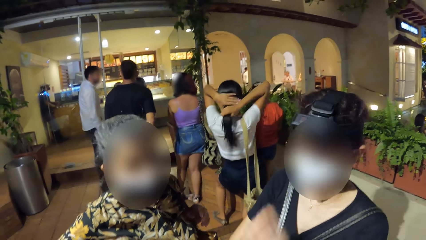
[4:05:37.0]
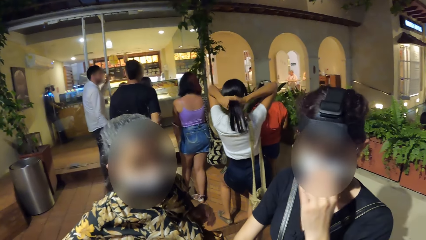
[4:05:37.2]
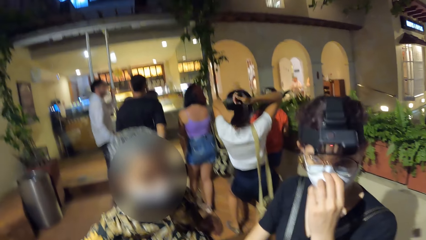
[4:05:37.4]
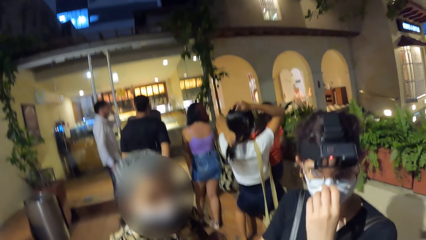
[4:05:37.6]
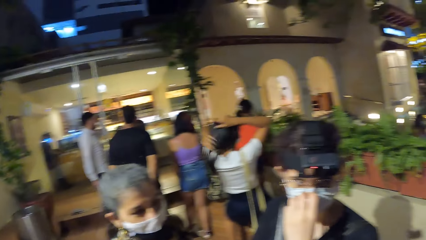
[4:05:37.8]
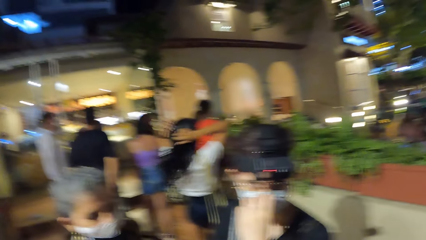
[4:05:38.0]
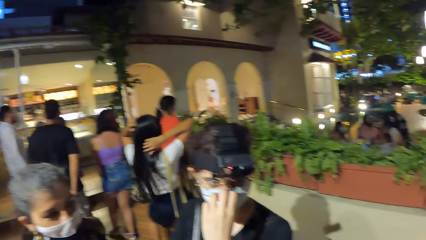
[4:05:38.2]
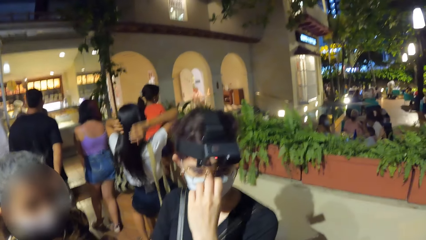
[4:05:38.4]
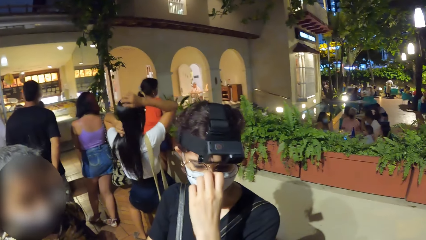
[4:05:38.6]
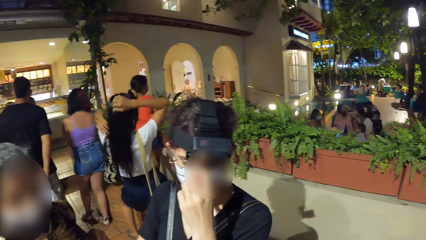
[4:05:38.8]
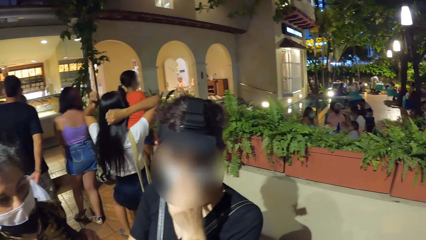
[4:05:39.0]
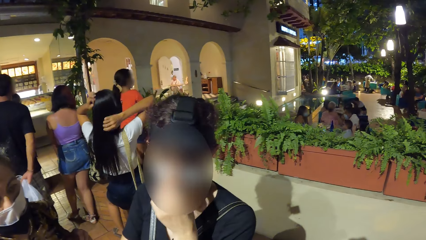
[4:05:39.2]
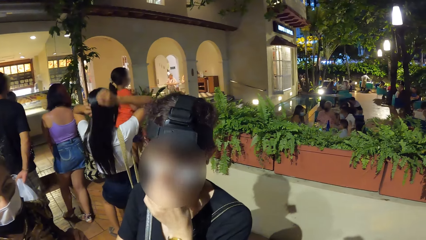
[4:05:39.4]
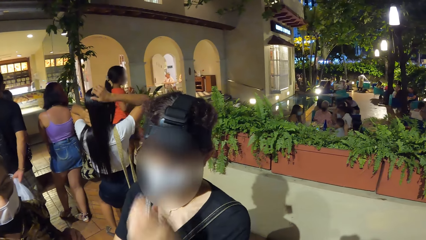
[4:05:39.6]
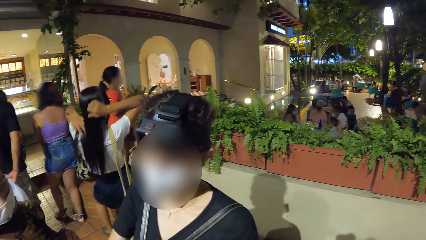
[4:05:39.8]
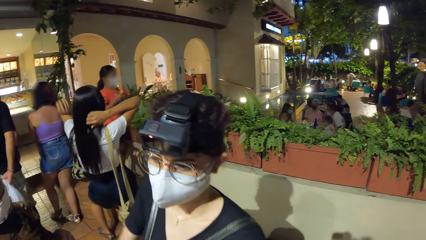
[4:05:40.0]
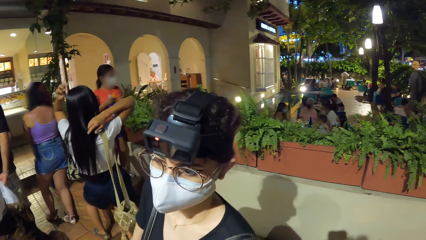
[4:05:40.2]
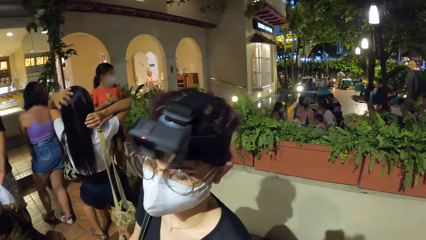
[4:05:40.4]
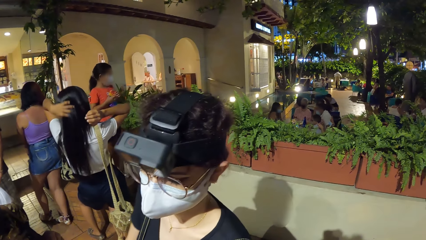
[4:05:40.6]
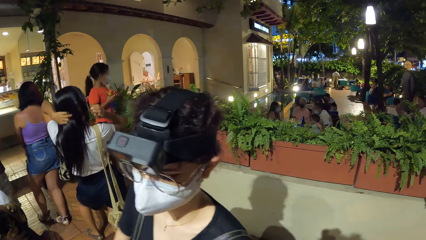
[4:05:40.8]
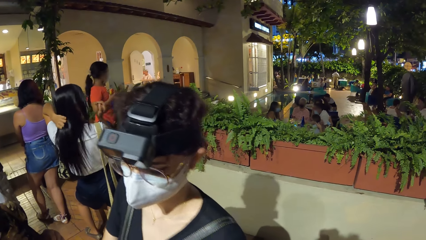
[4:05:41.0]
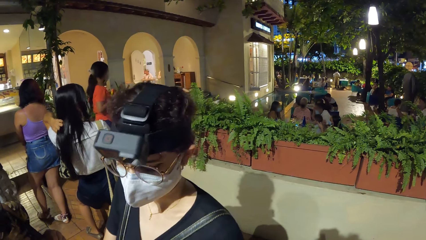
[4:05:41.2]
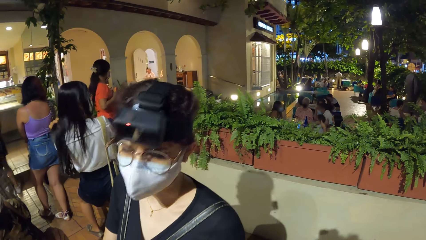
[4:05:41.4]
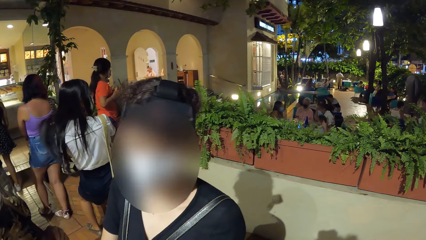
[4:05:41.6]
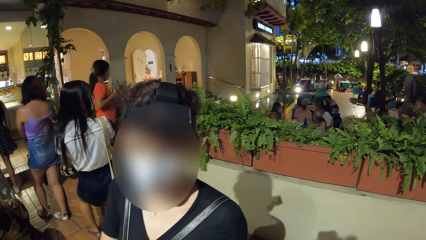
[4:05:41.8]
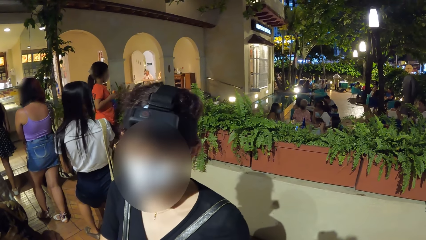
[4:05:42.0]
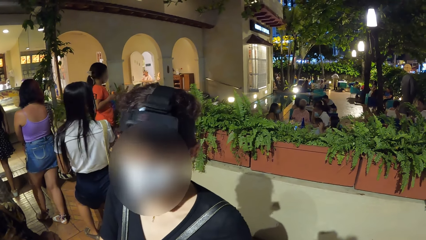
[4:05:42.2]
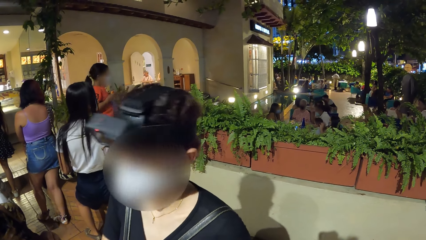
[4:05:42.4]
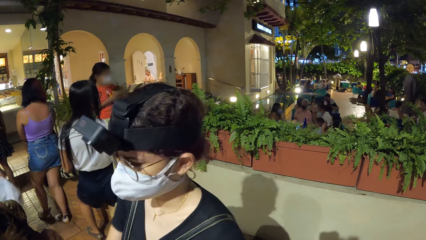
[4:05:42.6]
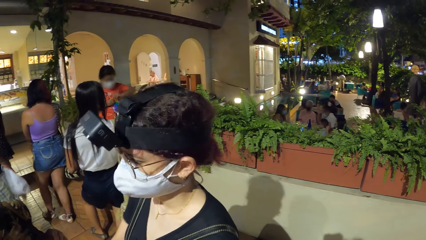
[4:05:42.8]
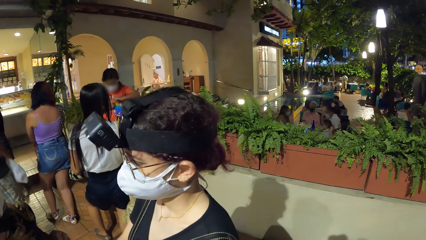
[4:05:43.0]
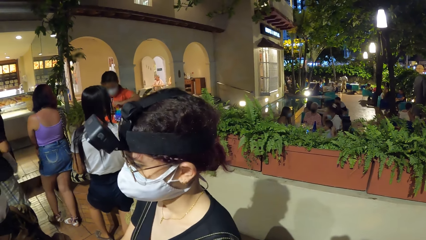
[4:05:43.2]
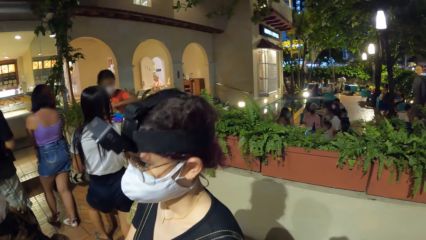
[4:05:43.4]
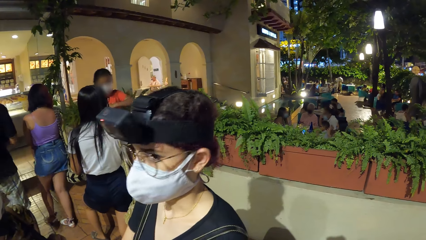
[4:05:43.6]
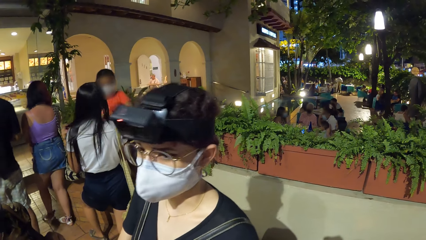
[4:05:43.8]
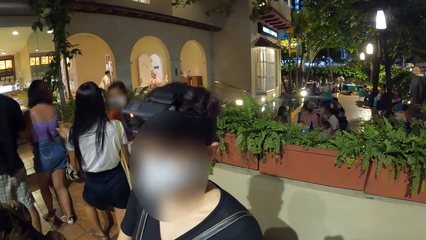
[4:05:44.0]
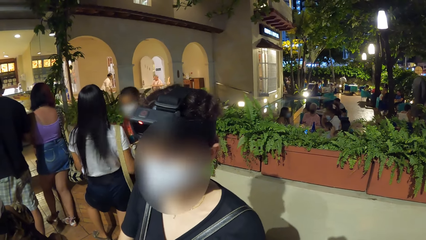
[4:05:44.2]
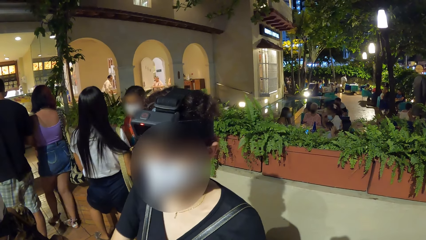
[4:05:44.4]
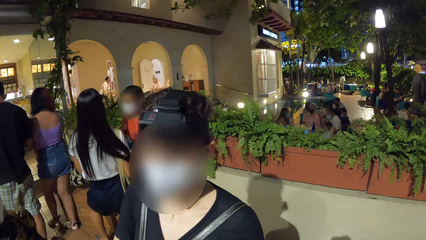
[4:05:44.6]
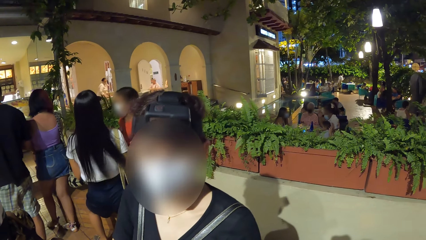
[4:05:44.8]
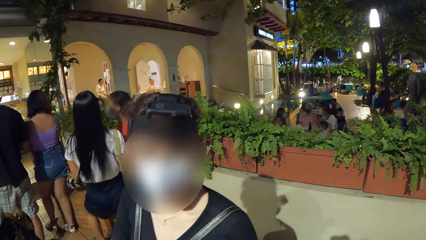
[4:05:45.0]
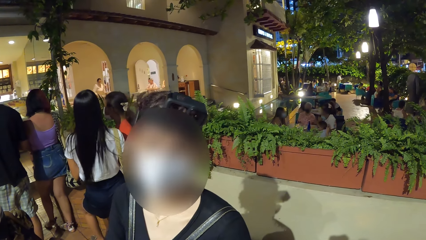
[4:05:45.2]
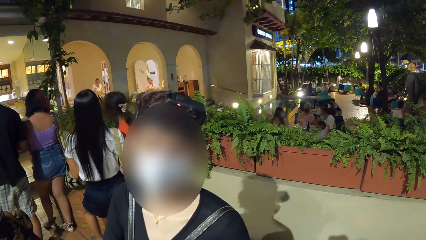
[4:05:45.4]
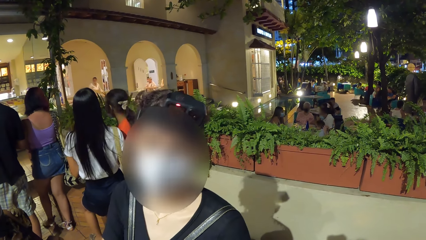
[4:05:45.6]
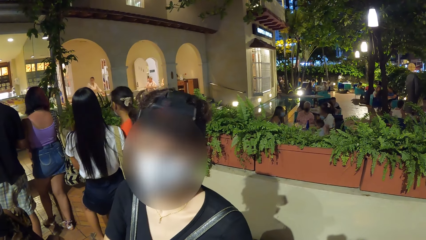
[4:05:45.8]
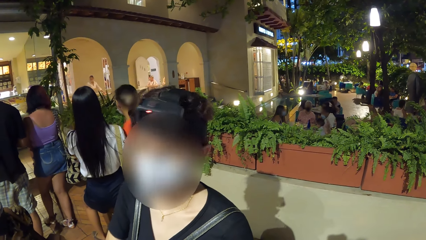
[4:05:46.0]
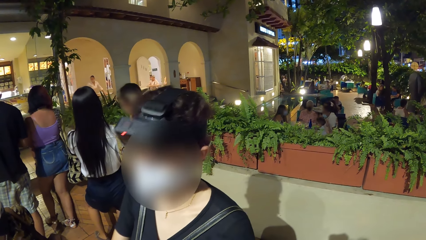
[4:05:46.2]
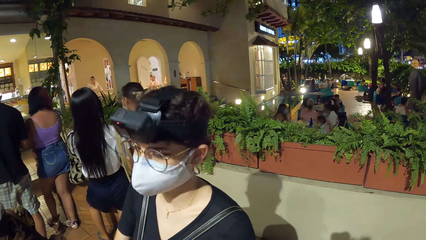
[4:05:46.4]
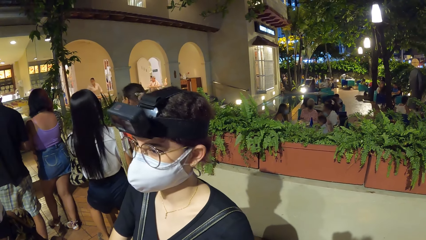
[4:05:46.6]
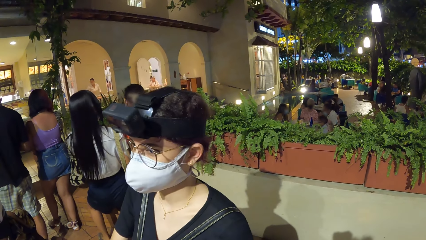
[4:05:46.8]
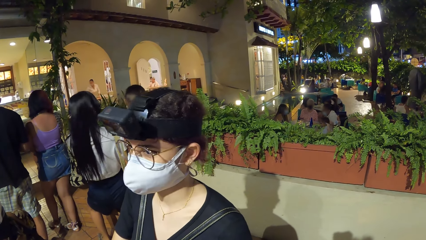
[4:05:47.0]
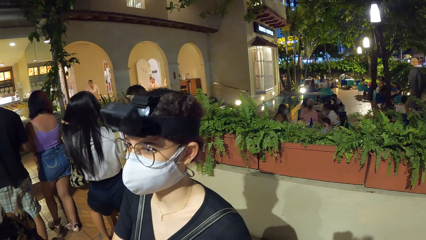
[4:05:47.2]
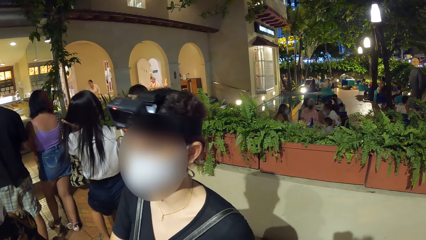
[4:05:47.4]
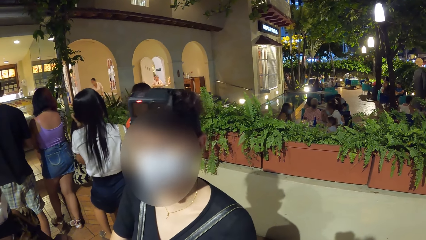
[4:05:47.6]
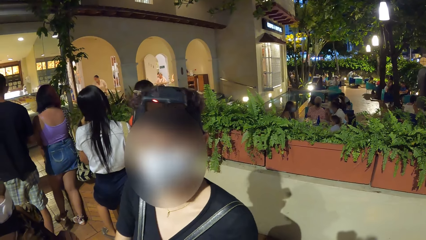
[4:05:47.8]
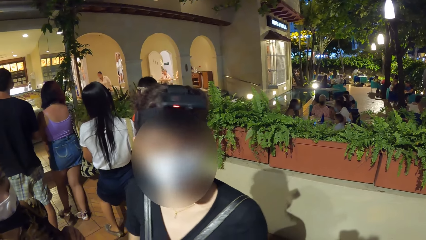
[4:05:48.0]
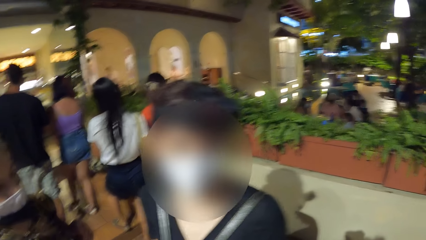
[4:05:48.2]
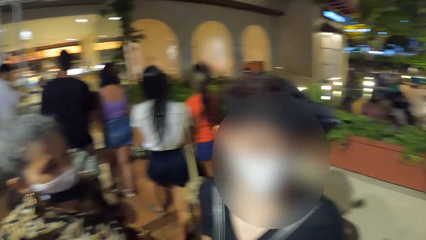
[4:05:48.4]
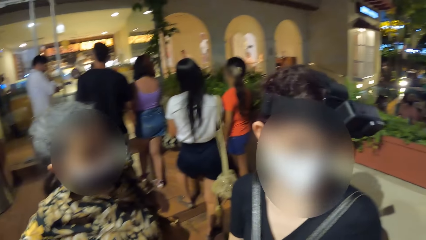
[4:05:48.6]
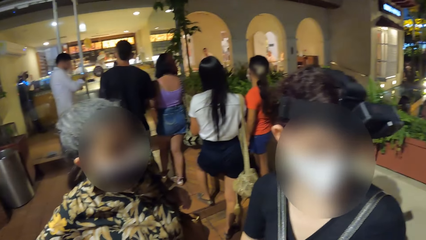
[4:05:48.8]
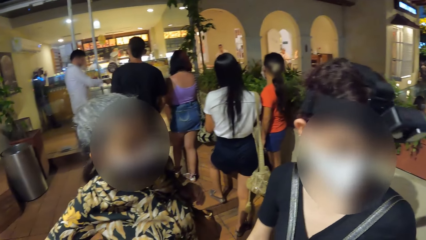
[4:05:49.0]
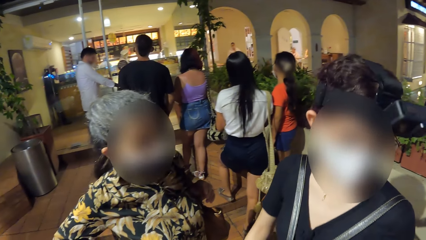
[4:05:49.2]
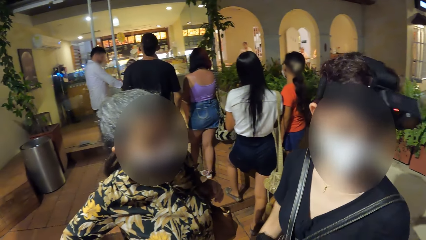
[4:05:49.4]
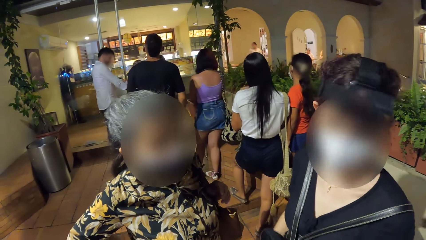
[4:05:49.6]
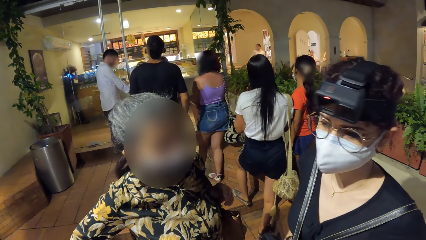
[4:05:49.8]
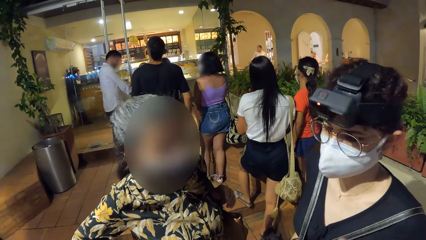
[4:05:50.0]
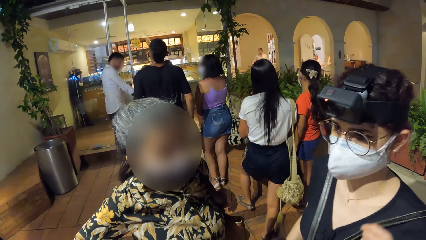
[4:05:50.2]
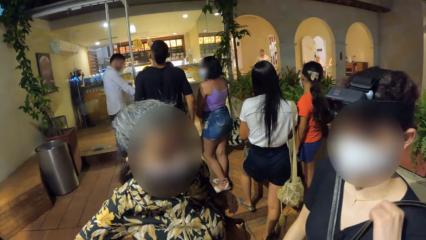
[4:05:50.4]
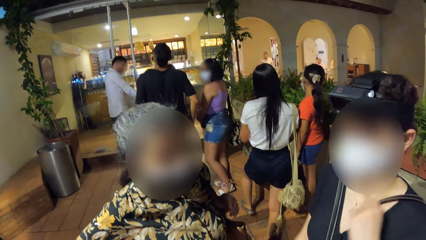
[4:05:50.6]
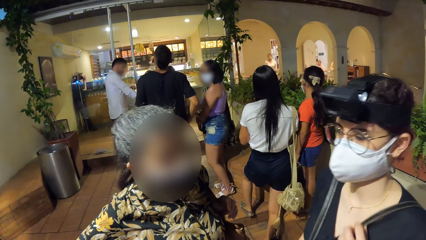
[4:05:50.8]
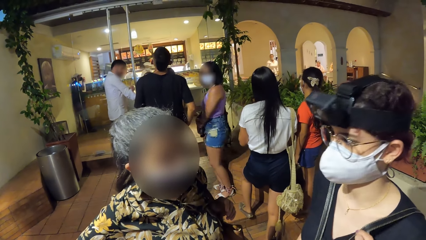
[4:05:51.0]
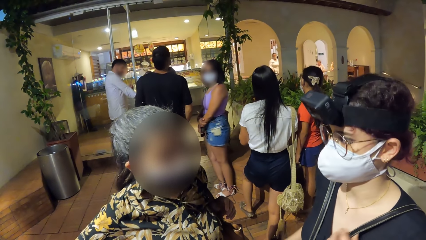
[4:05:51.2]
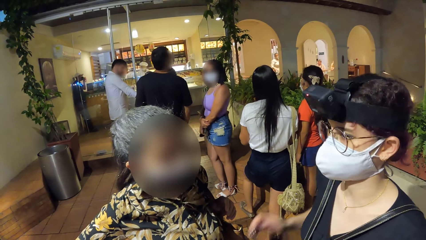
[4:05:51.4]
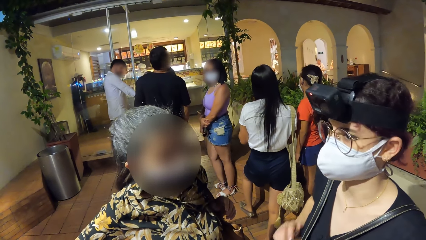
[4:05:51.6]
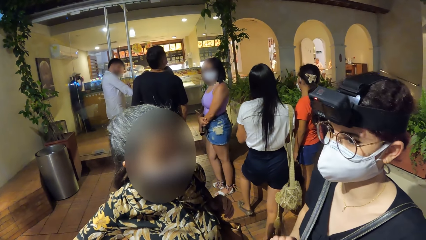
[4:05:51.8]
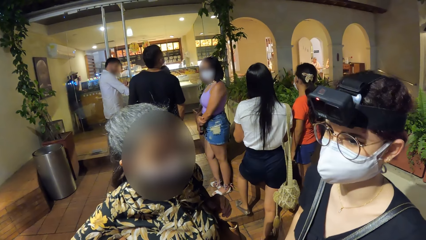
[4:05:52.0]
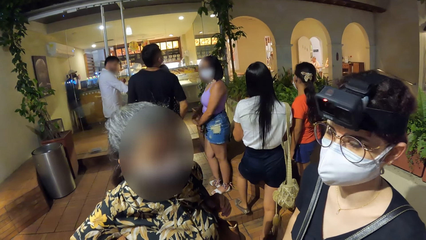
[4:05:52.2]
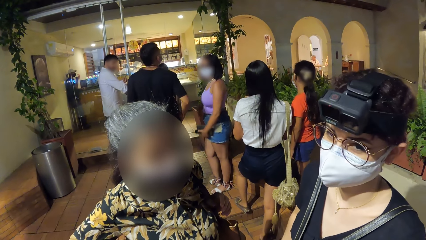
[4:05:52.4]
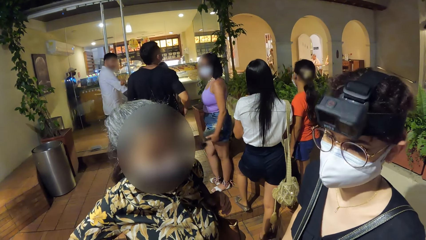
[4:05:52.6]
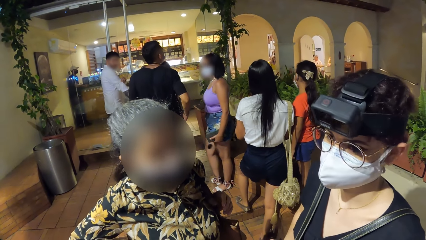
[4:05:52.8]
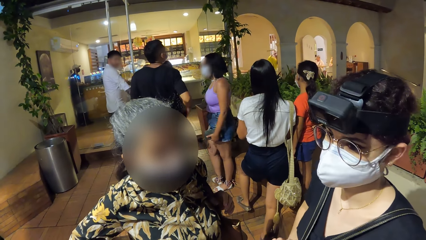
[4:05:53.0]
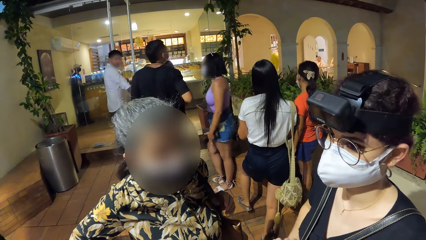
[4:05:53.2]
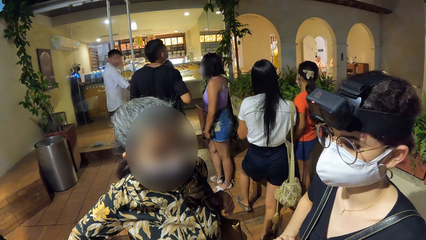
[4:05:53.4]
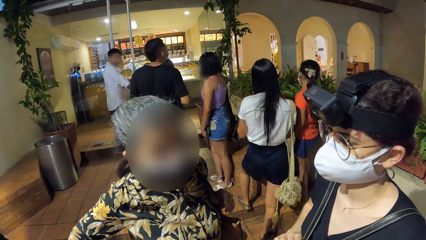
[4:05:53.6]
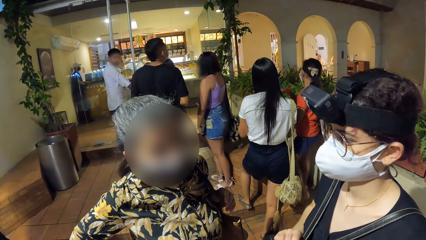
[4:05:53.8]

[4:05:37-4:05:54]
A woman adjusts a facemask on her face with her left hand. She holds her mask and pulls her hand off the mask. The camera wearer looks around the restaurant.
